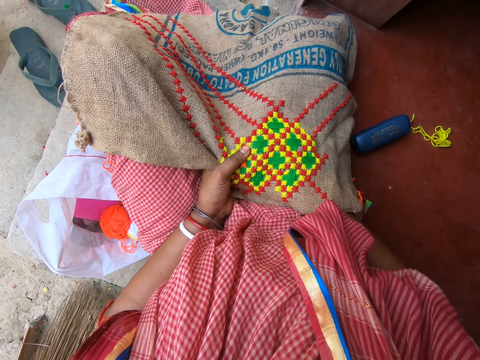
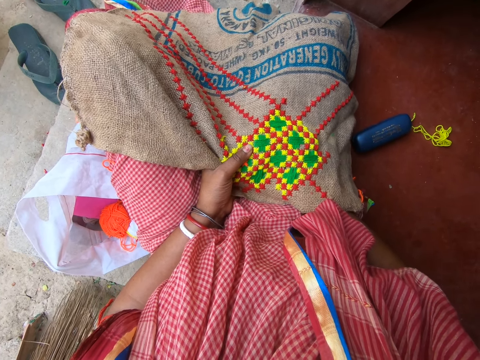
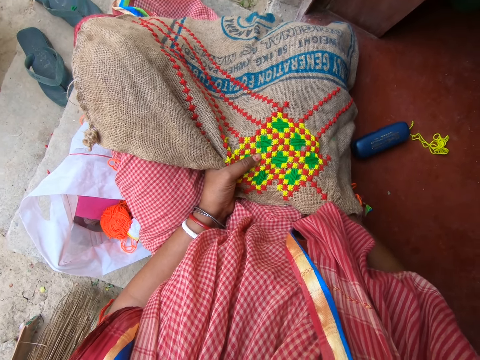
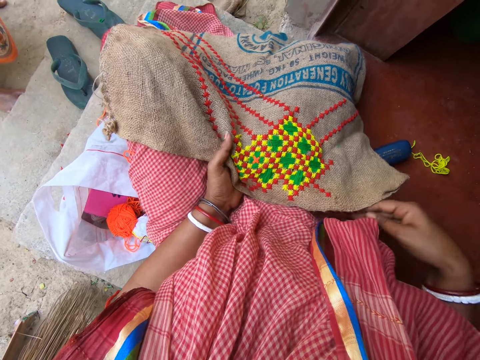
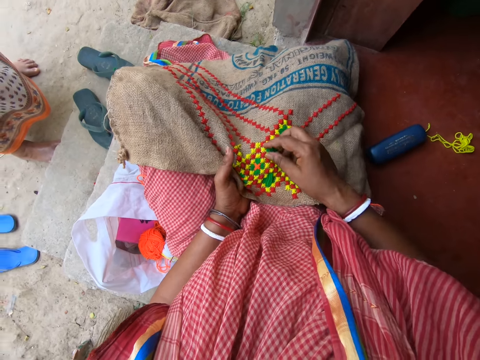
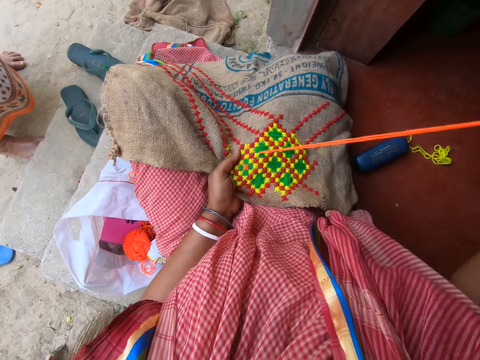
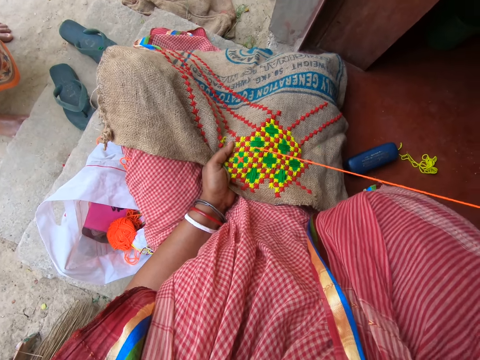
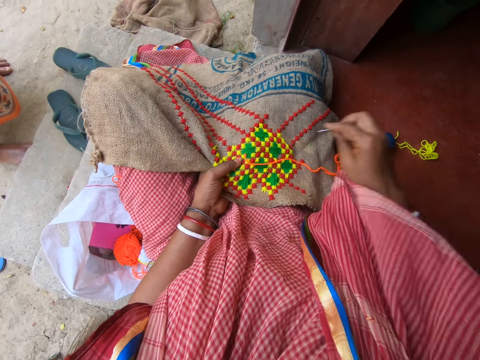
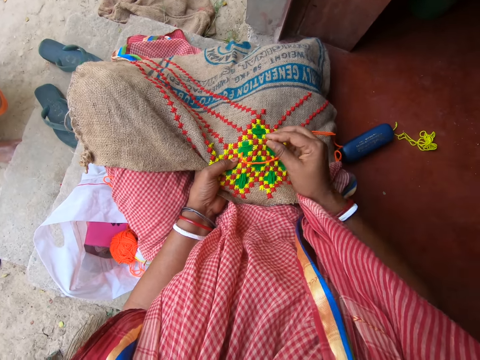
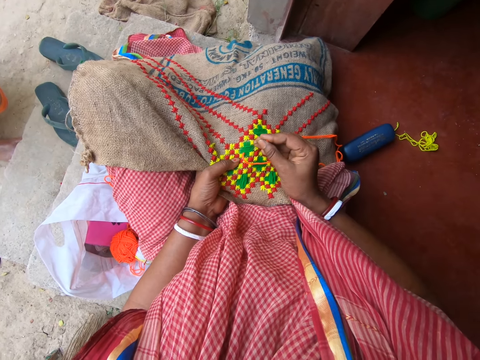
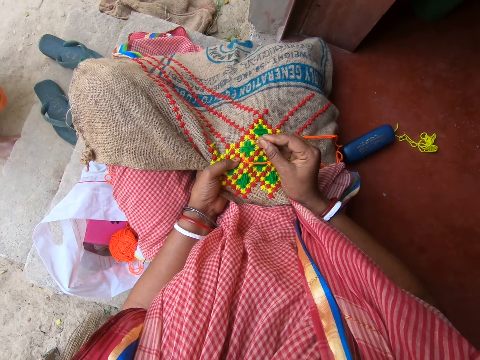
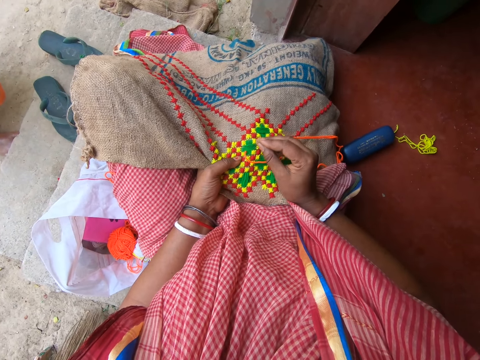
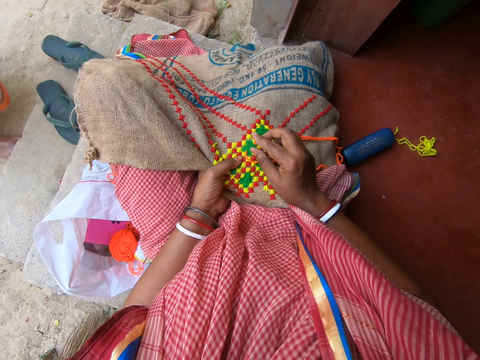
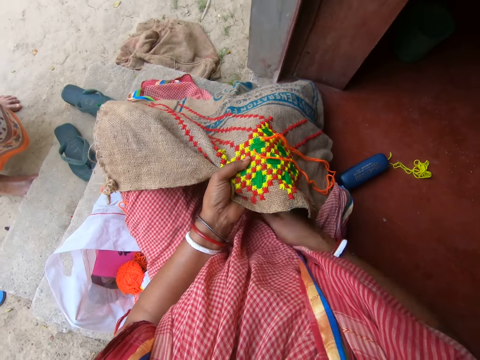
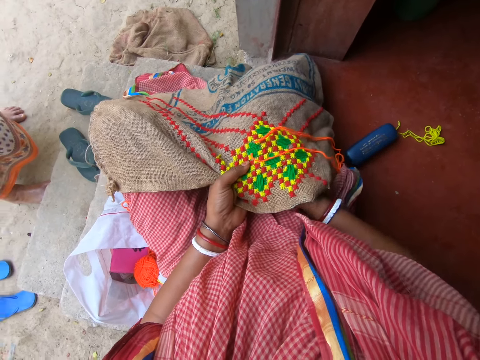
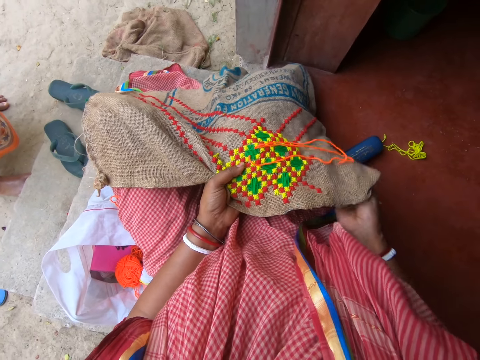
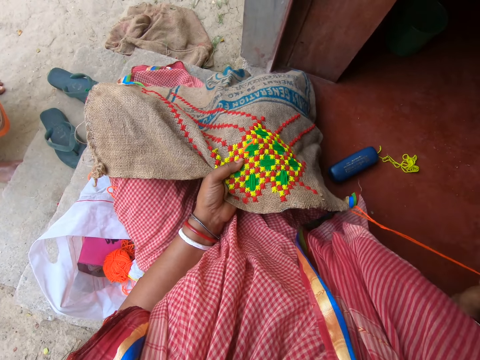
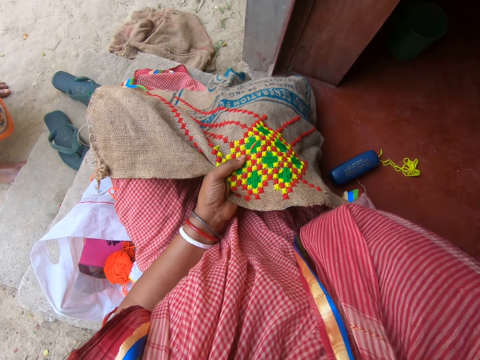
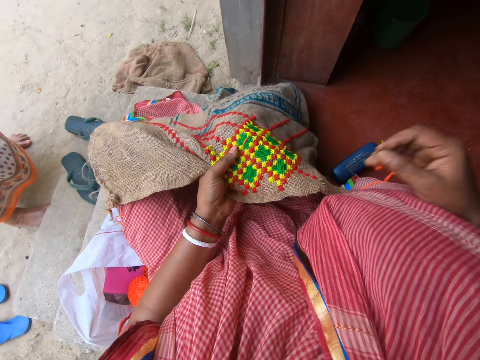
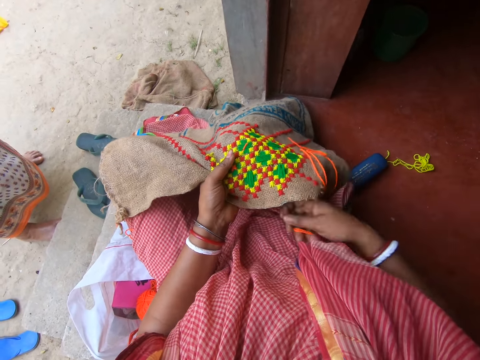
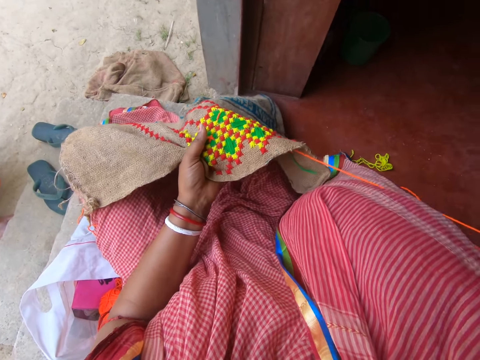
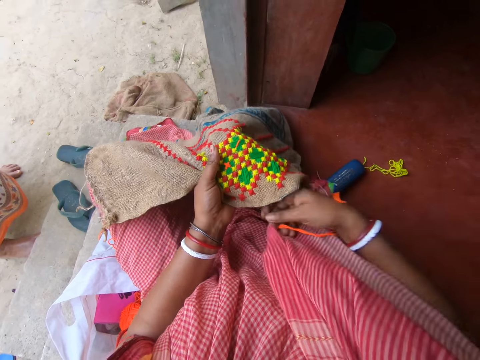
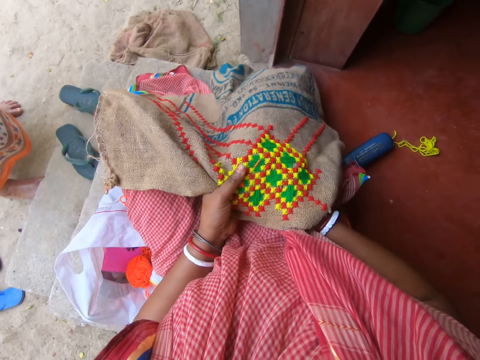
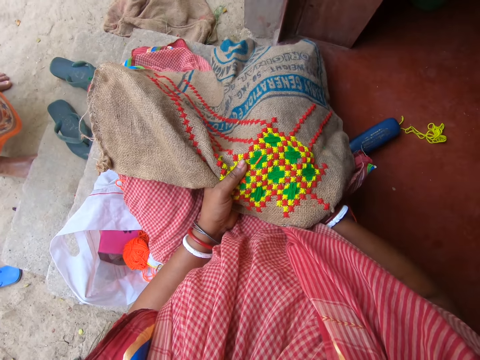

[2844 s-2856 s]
The camera wearer looks at the cloth. They sew the cloth with the thread. They speak to a woman. They sew the cloth with the thread.

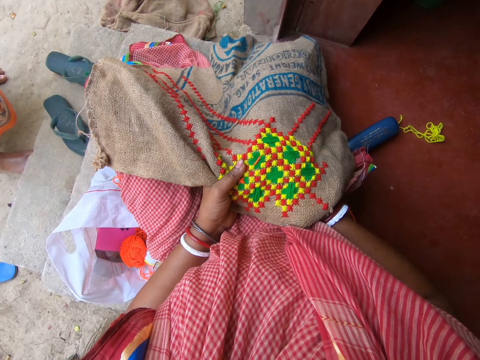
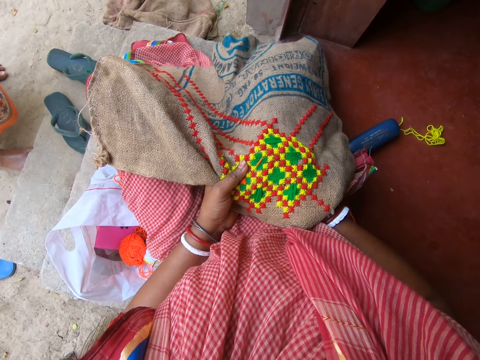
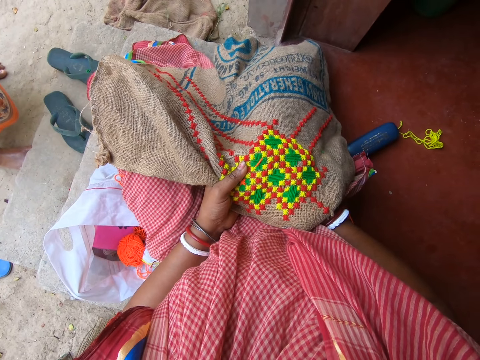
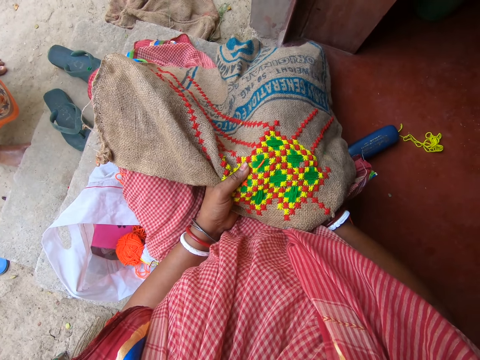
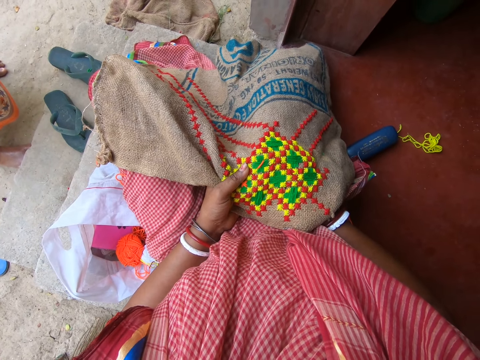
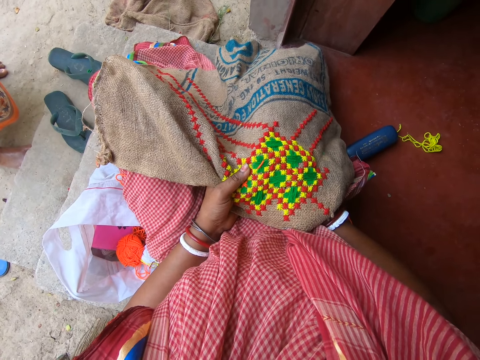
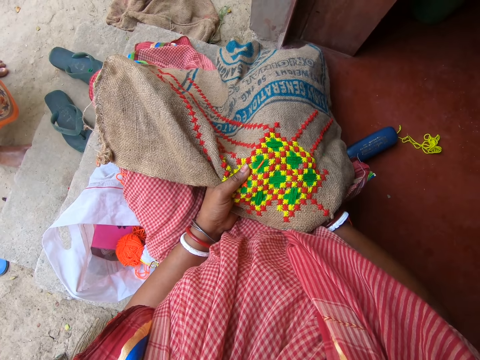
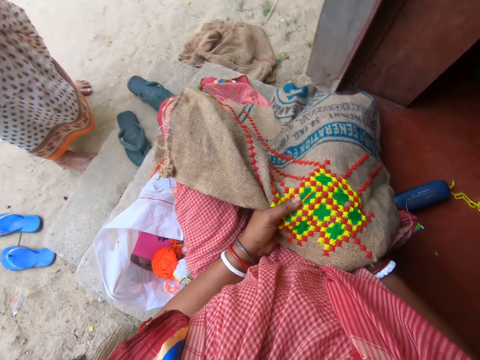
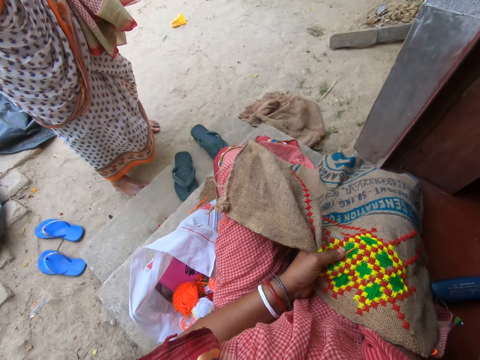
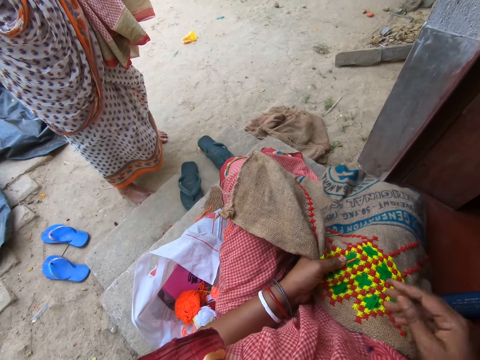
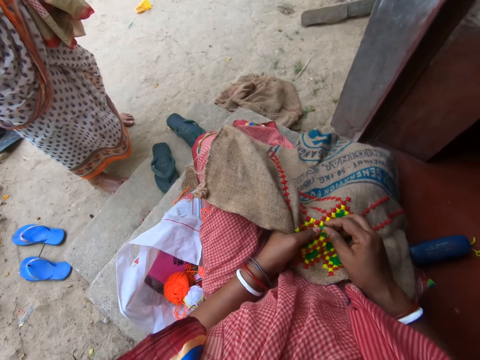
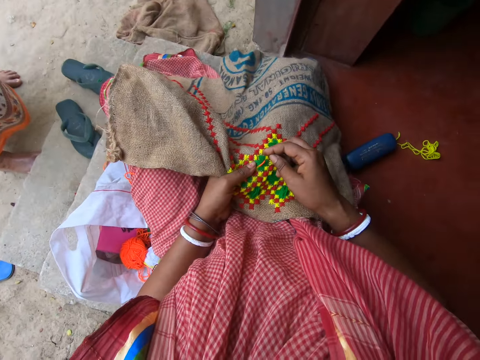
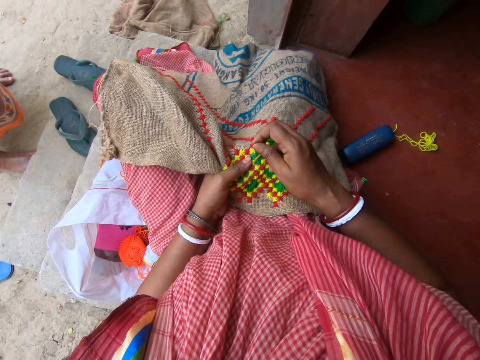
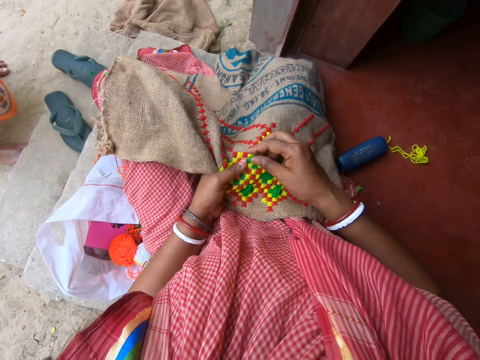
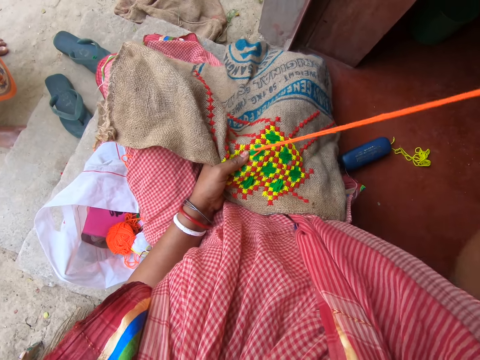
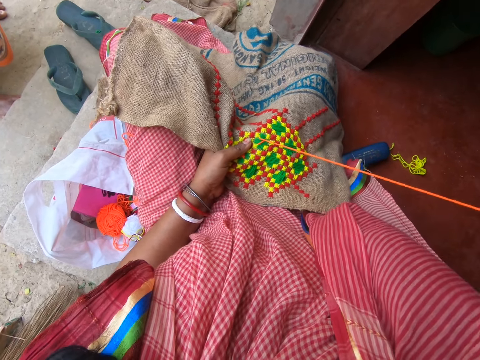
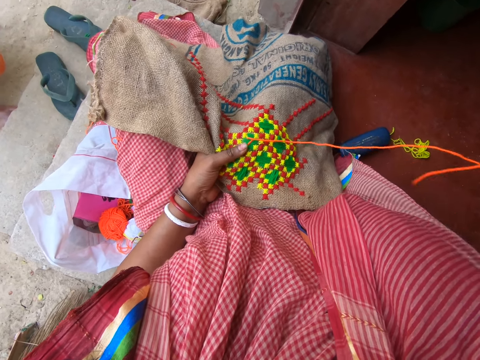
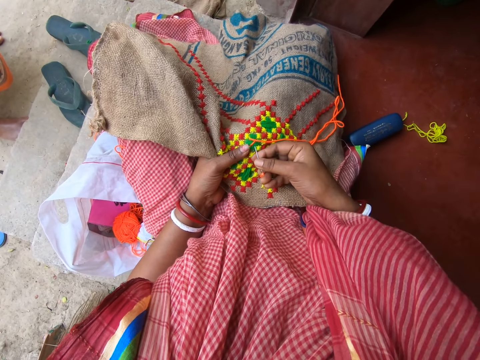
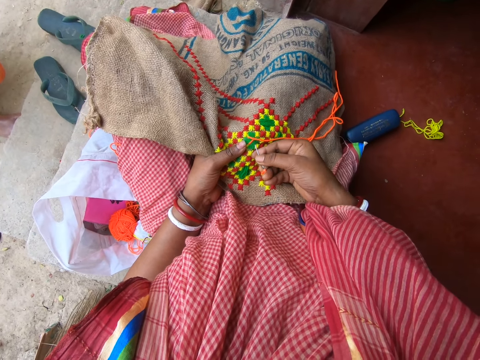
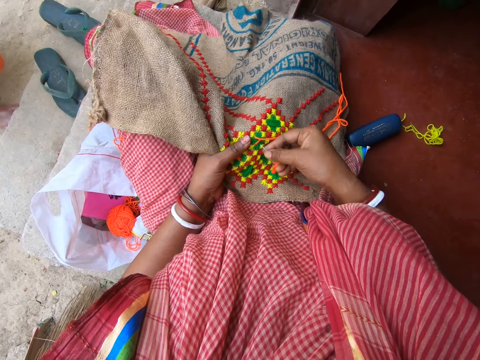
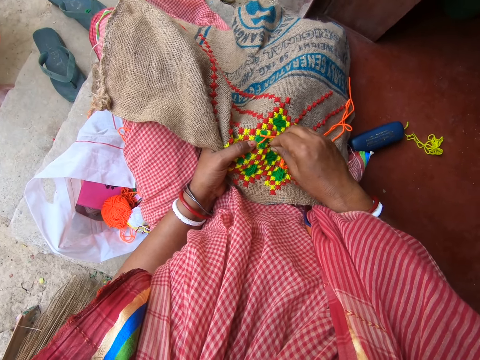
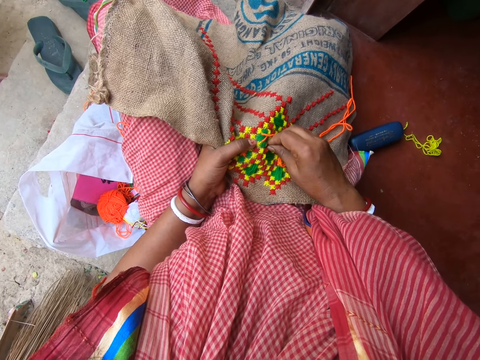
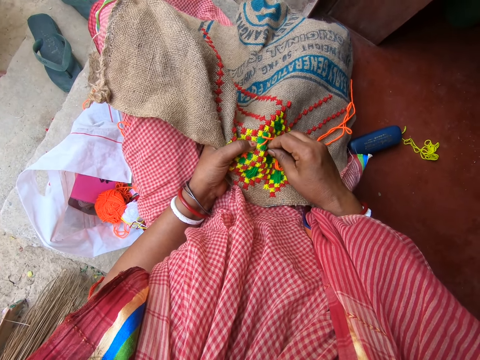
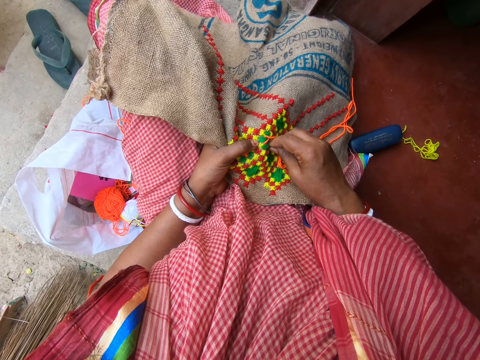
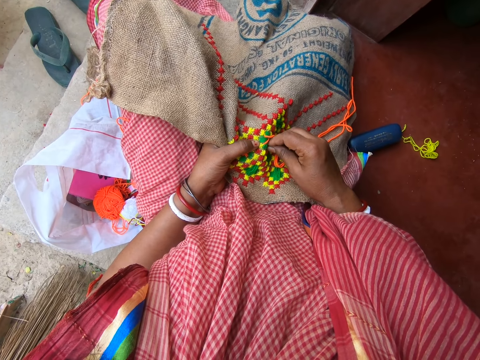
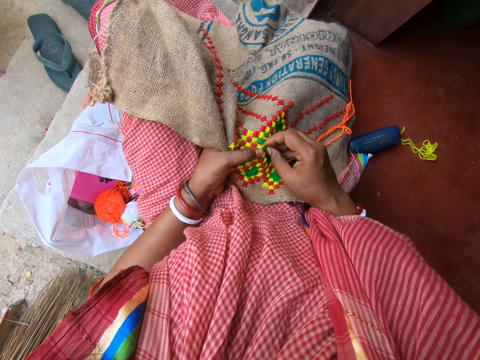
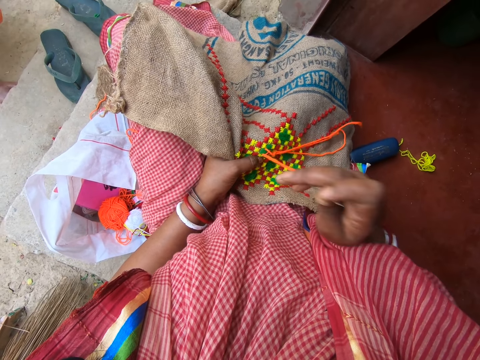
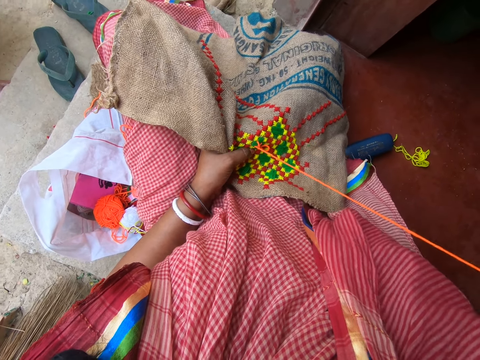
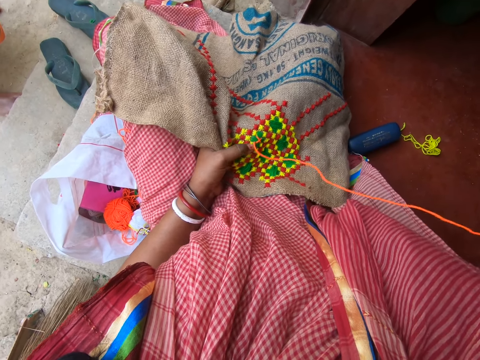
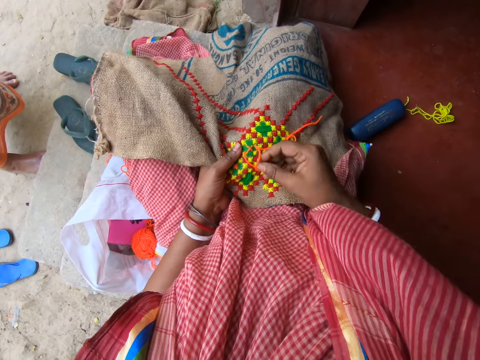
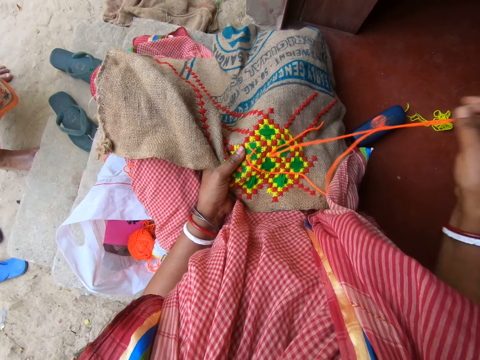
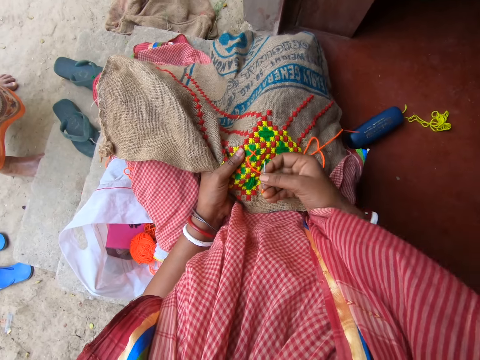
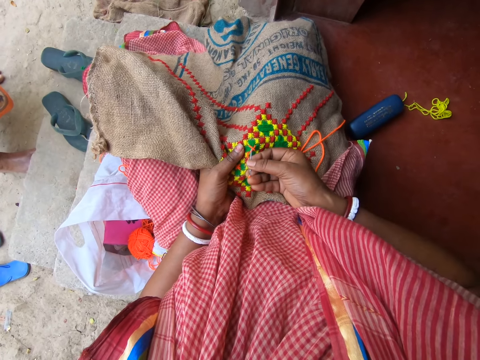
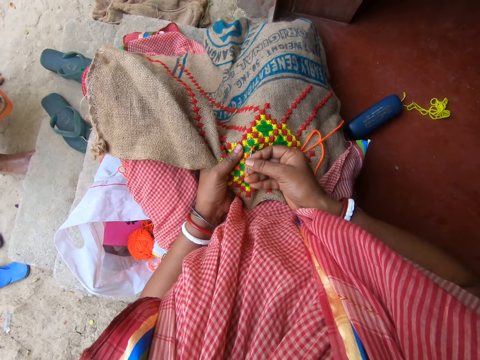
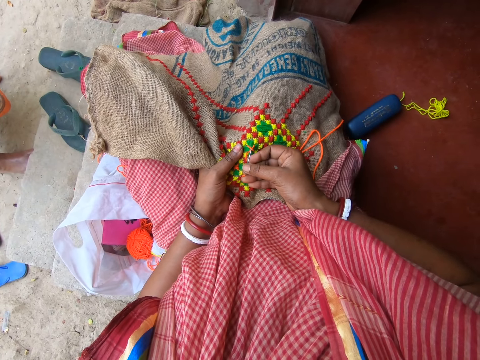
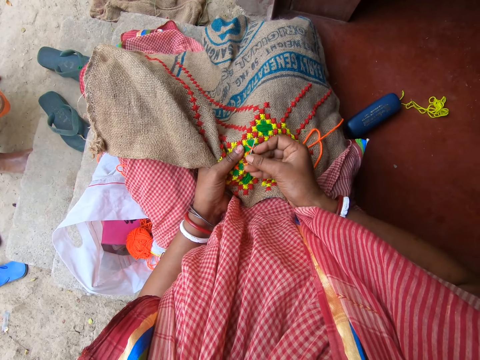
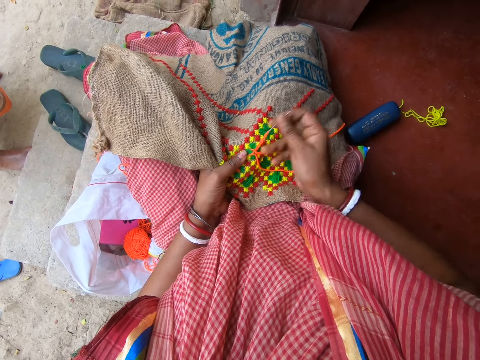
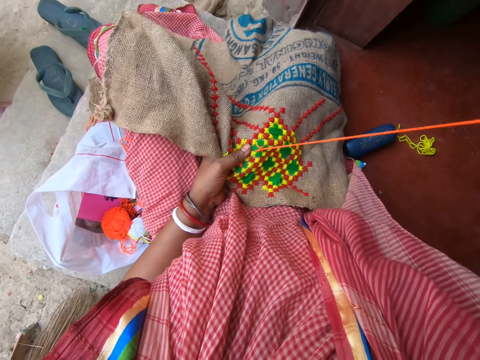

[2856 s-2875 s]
The camera wearer speaks to a woman. The woman speaks to the camera wearer. The camera wearer sews the cloth with the thread.
